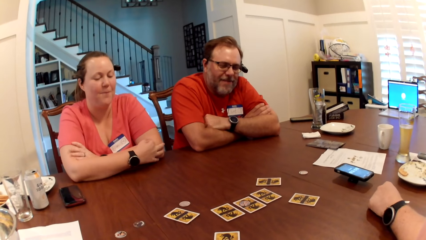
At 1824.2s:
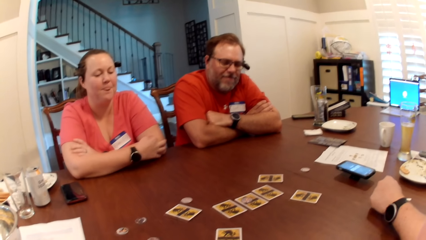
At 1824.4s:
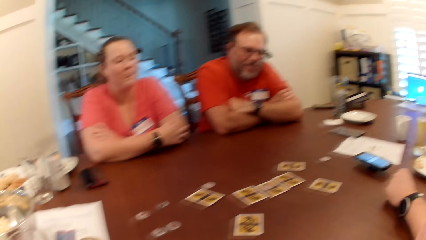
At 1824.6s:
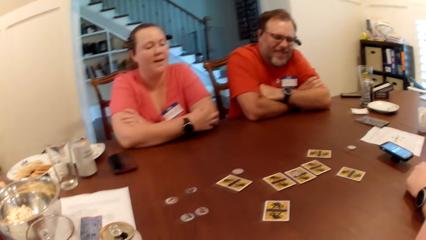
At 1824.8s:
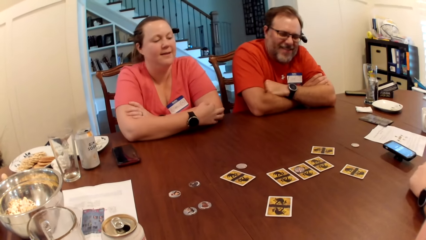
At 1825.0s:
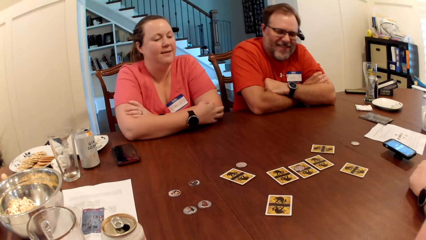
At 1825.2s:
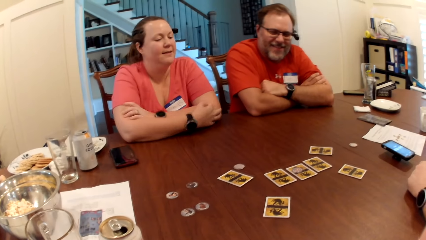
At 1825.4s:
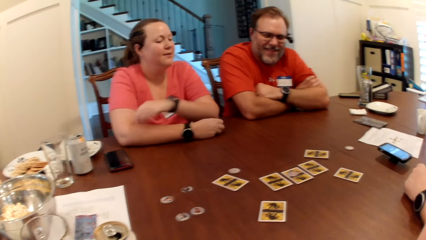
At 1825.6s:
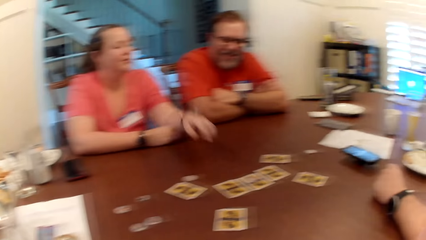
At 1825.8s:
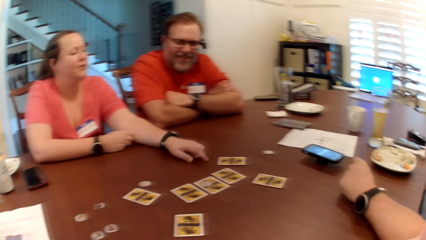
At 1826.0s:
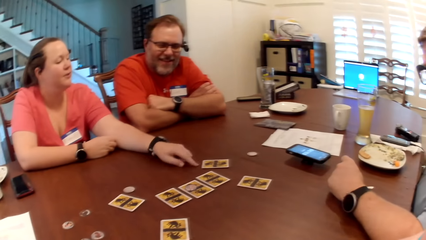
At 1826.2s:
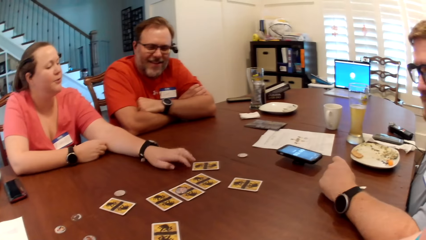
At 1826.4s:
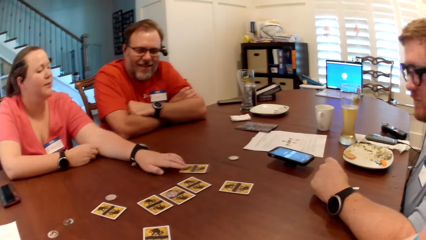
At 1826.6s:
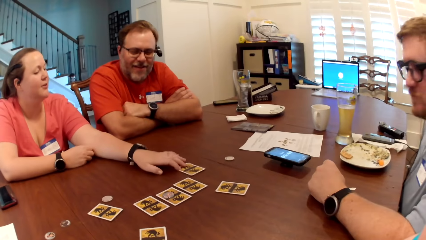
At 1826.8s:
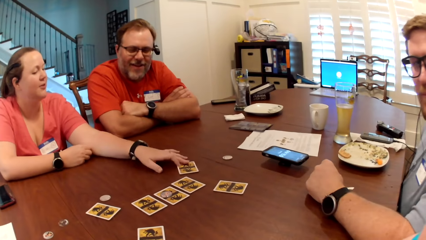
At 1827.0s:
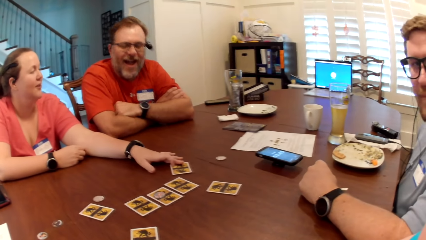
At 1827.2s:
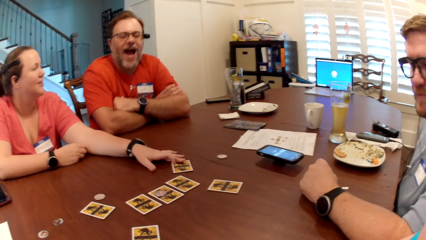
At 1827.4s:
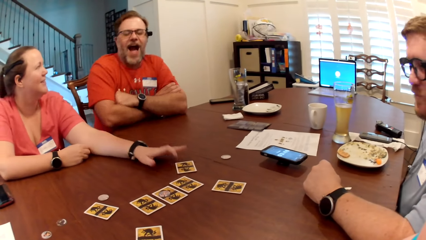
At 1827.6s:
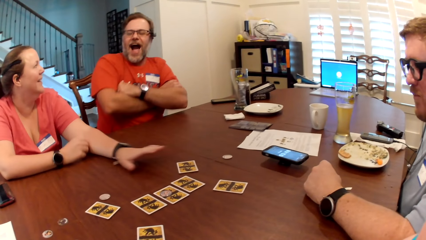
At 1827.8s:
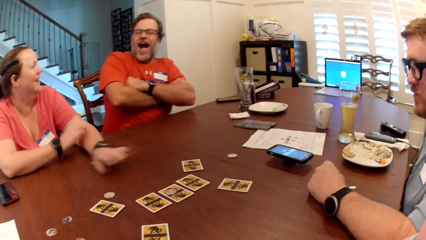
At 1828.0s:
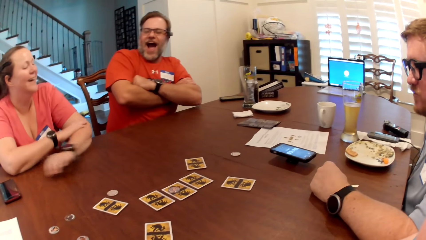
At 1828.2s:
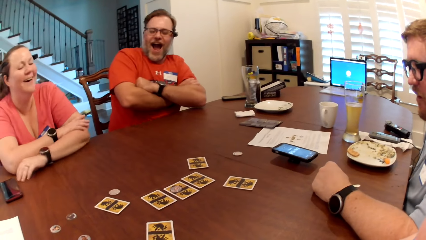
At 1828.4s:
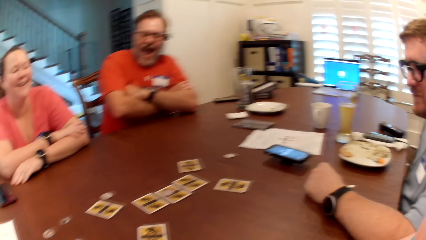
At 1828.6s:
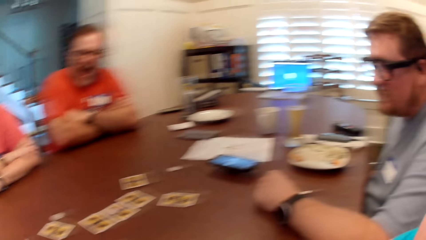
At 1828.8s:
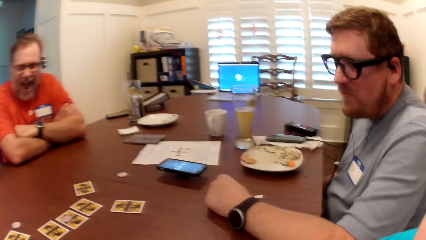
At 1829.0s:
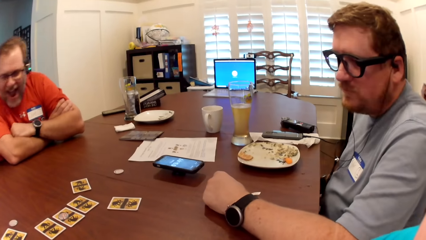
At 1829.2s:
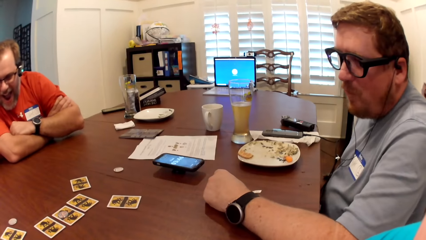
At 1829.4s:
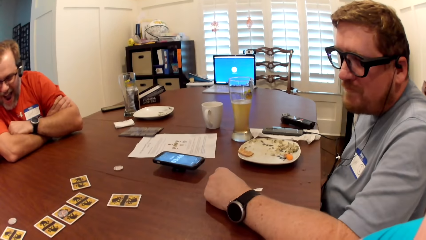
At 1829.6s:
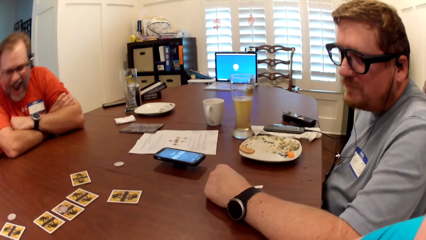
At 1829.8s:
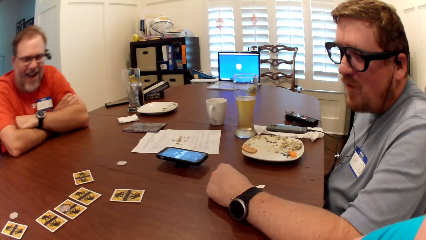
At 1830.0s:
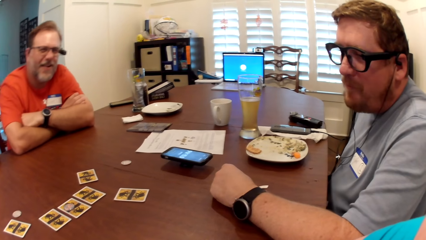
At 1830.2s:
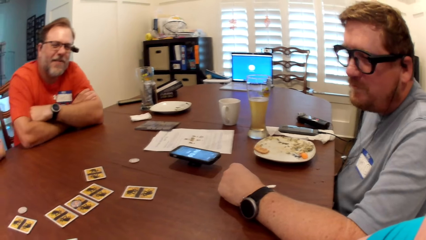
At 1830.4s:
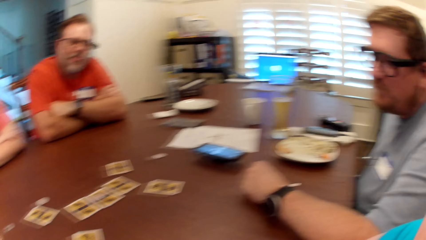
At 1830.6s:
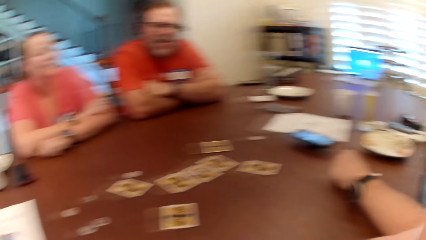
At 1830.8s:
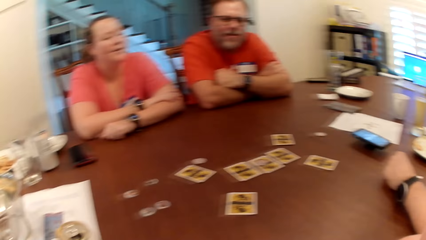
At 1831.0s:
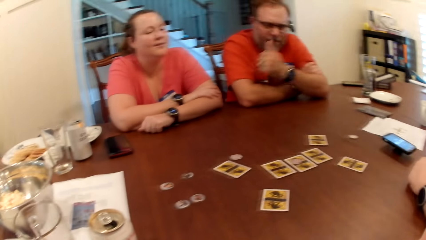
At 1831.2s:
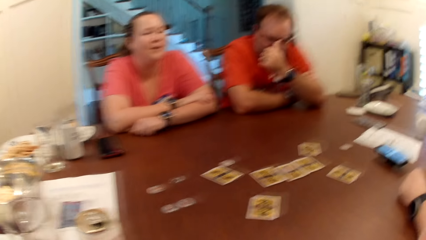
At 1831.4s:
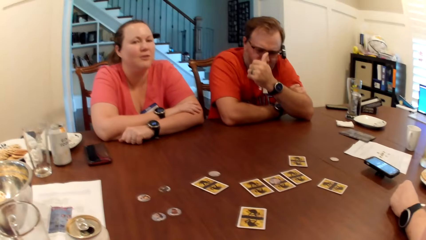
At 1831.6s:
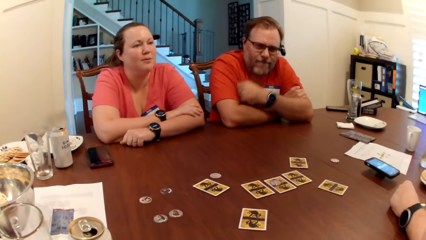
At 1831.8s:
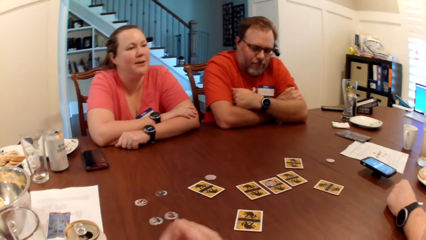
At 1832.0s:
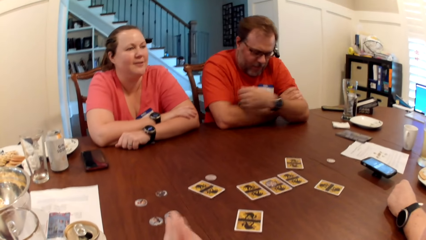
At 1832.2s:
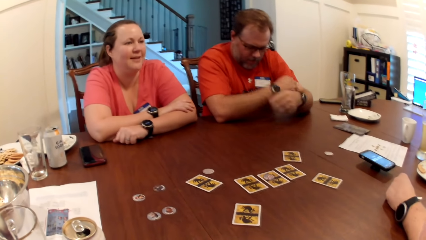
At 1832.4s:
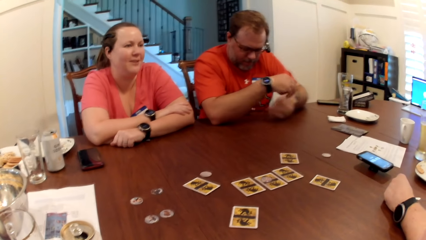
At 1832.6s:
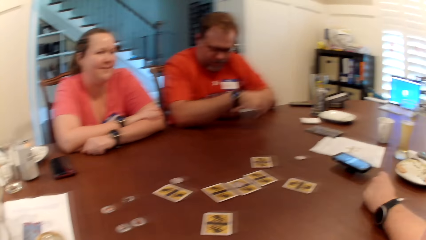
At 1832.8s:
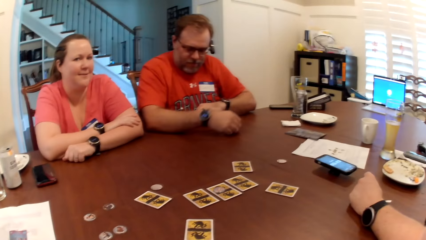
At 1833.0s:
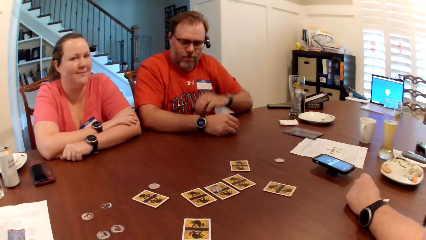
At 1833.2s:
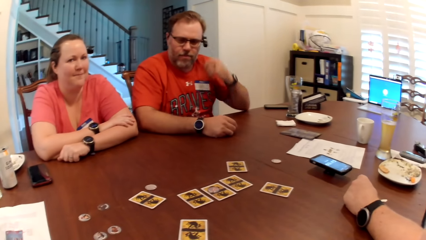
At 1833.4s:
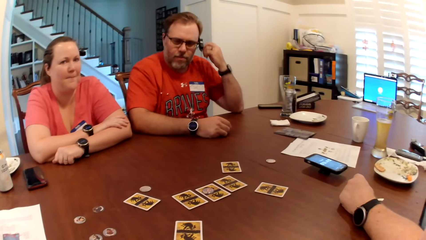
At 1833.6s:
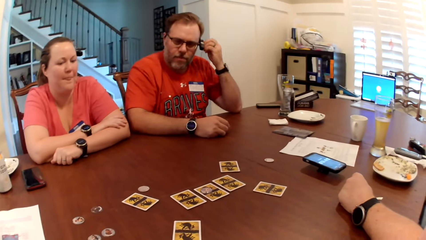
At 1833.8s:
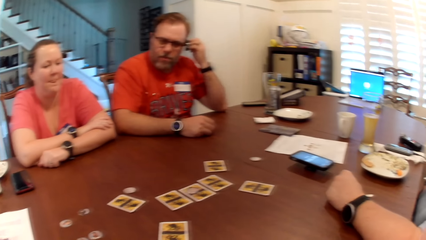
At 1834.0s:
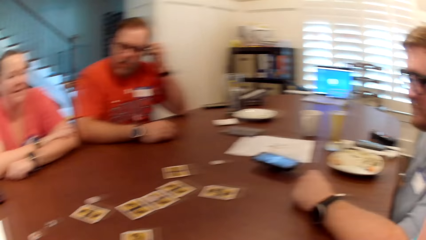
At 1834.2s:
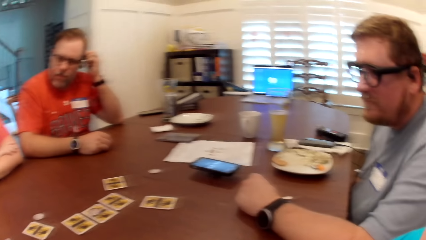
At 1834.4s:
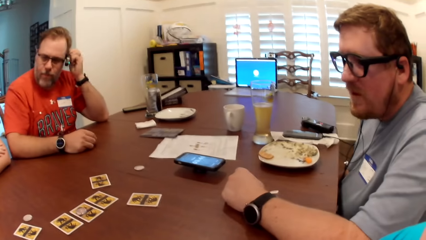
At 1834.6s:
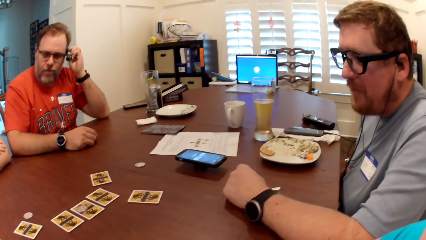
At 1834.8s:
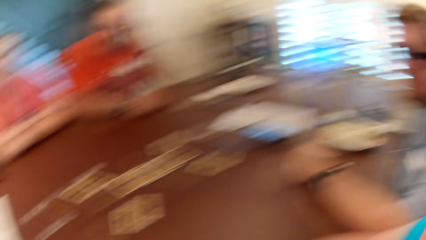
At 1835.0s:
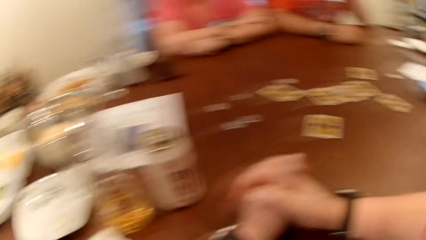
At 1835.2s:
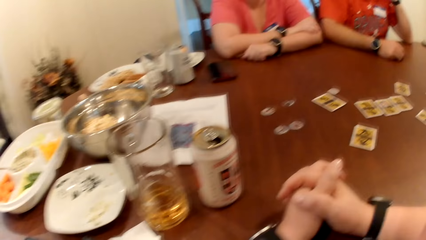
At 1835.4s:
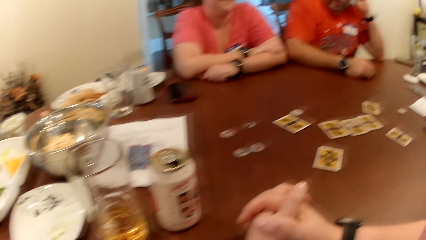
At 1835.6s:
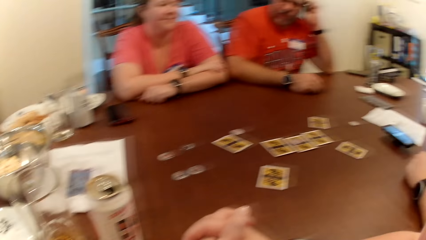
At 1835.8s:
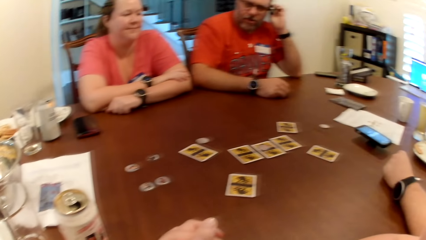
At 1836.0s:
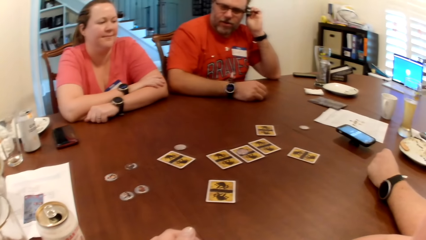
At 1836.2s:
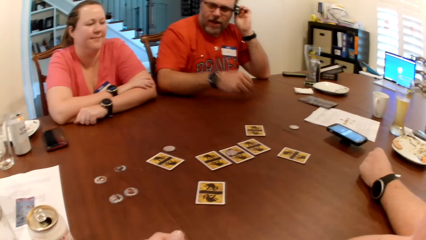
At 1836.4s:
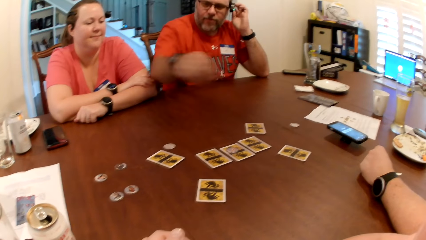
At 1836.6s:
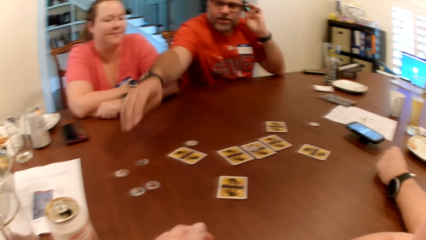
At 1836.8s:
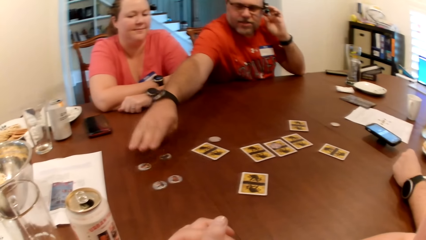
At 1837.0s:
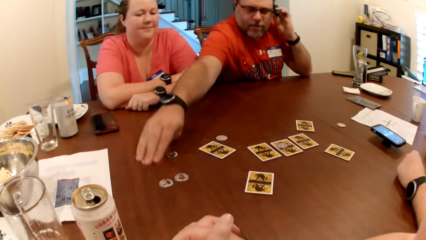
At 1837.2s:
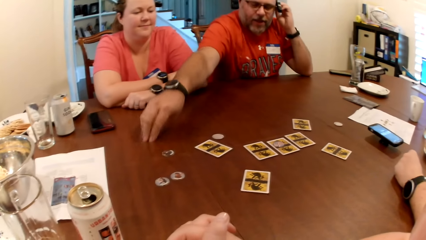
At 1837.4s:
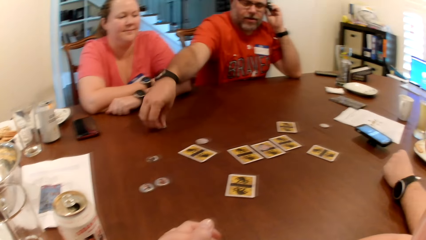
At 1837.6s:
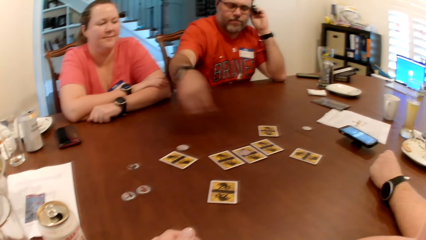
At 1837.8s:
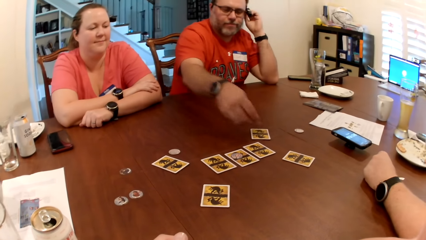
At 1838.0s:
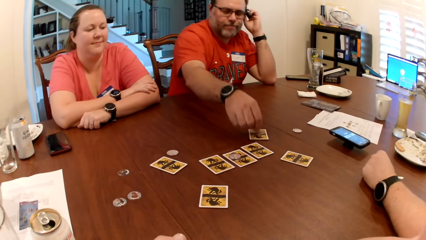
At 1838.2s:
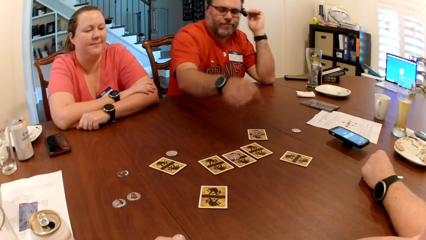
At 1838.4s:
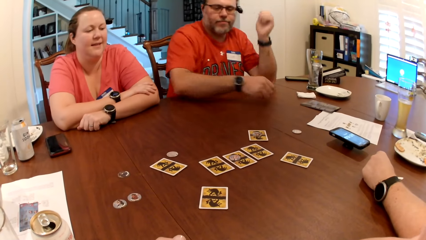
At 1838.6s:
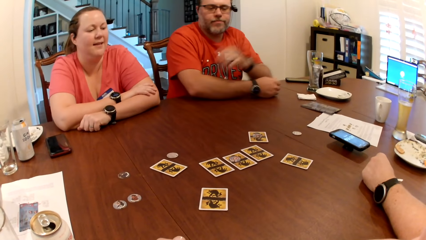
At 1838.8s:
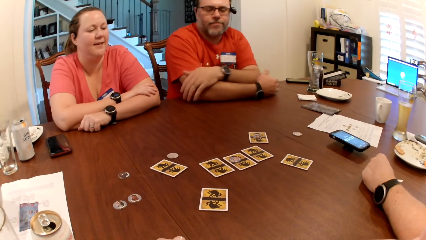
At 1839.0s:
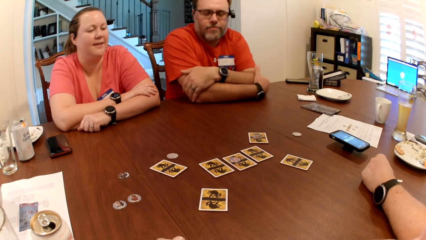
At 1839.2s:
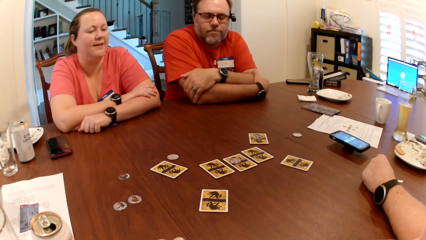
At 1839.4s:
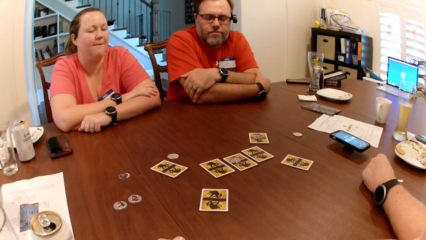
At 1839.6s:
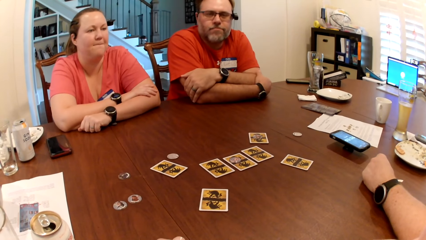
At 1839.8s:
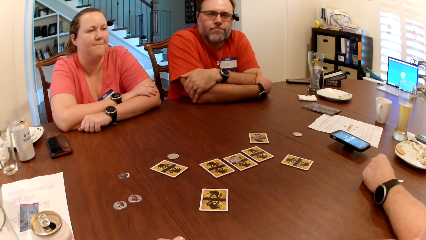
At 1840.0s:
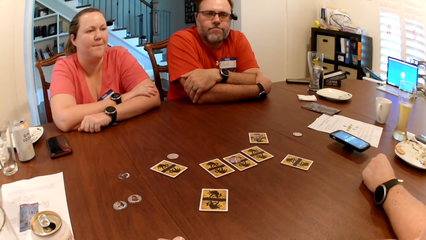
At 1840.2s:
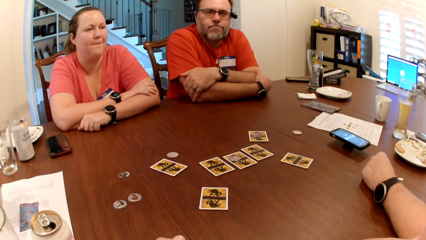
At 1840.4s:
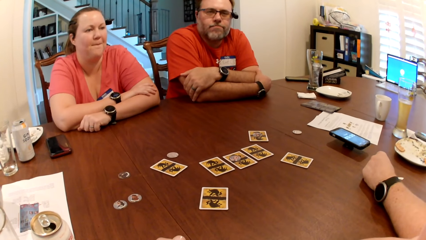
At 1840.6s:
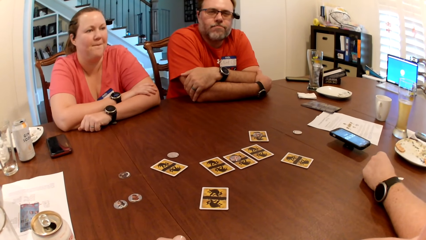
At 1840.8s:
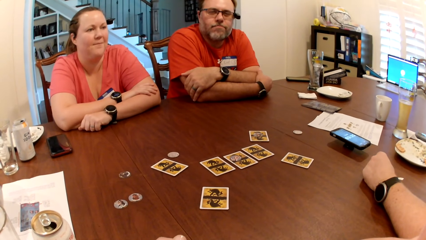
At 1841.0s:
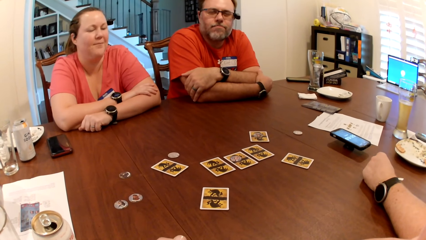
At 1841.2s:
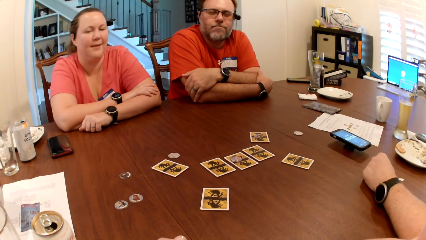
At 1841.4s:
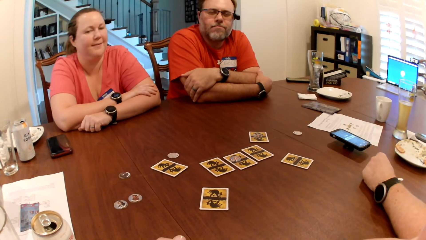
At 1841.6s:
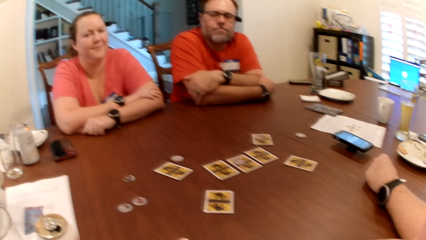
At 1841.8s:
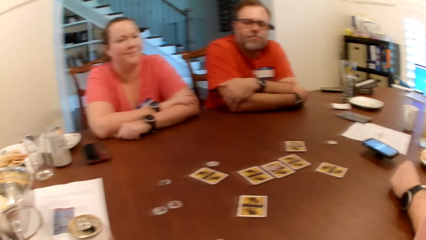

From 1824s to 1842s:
The woman adjusts the card on the table with her right hand. The camera wearer turns around the room. The man adjusts a wire of his headset with his left hand. The man picks the role token on the table with his right hand and drops the token on the card on the table with his right hand.
